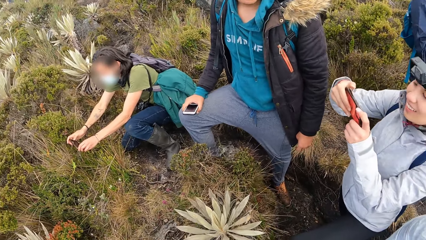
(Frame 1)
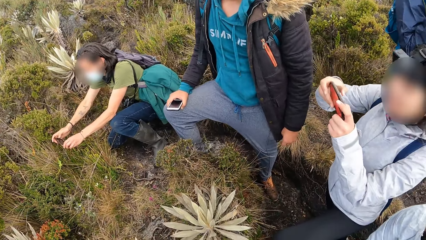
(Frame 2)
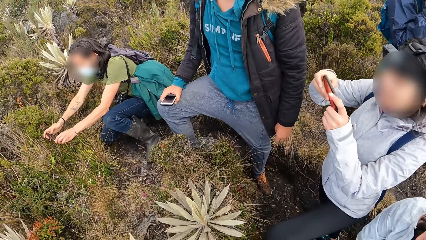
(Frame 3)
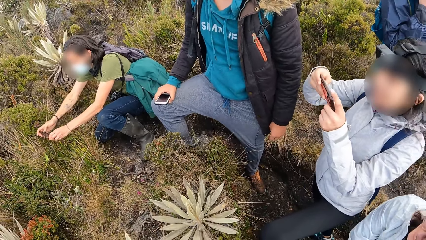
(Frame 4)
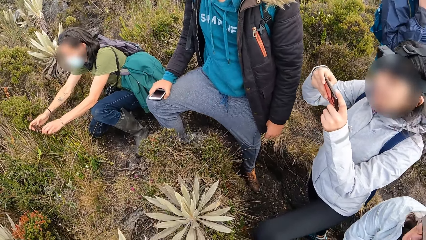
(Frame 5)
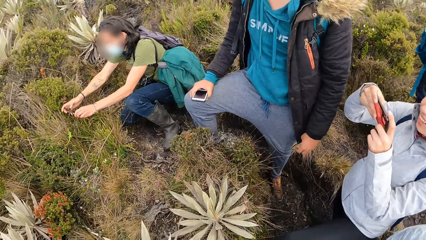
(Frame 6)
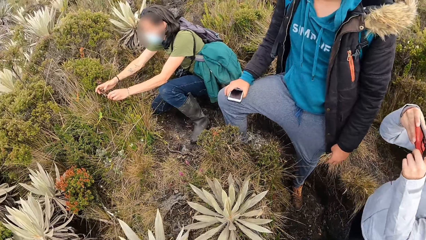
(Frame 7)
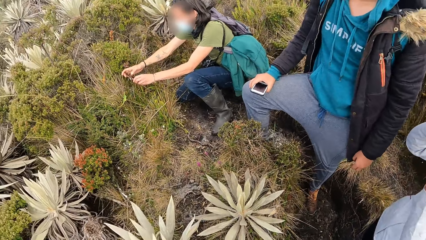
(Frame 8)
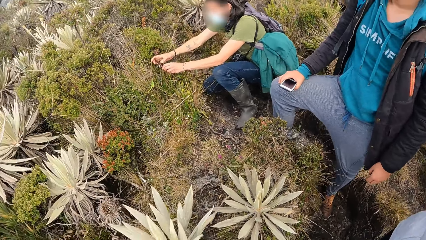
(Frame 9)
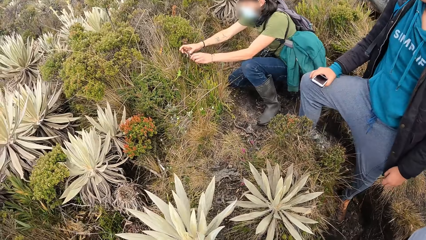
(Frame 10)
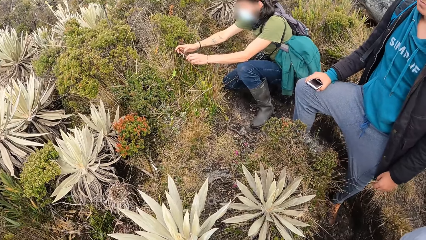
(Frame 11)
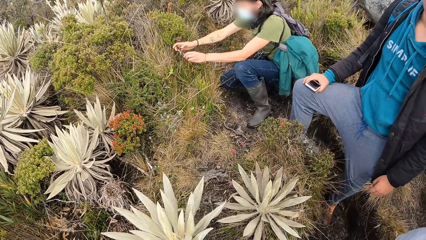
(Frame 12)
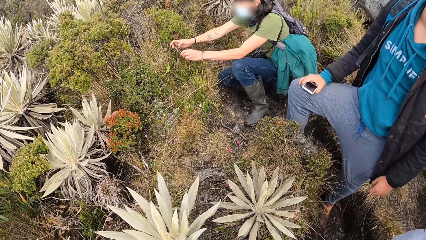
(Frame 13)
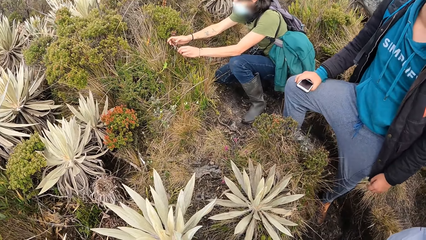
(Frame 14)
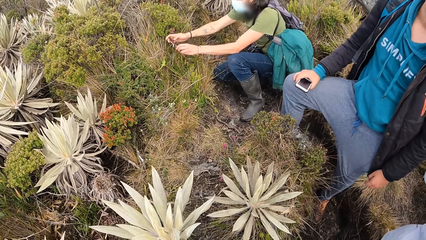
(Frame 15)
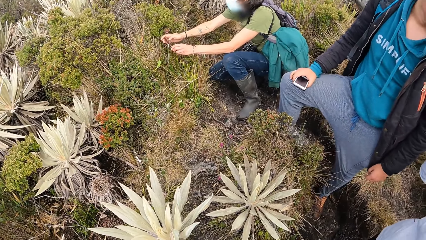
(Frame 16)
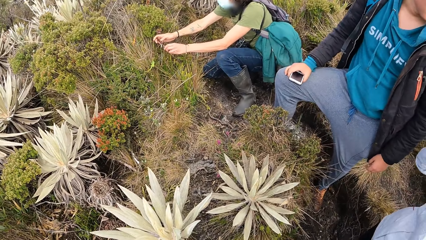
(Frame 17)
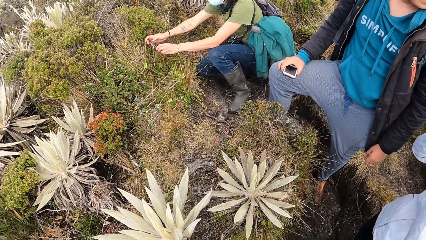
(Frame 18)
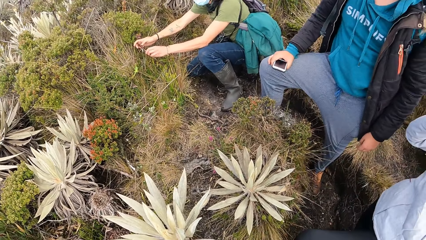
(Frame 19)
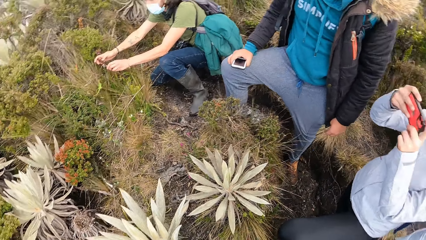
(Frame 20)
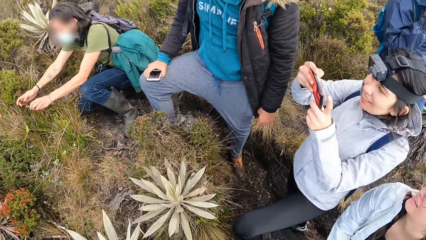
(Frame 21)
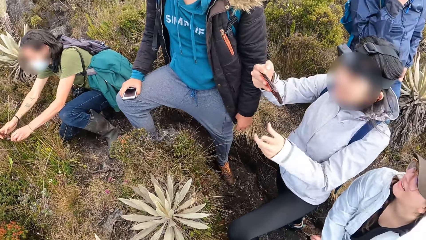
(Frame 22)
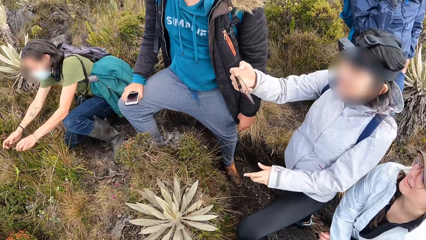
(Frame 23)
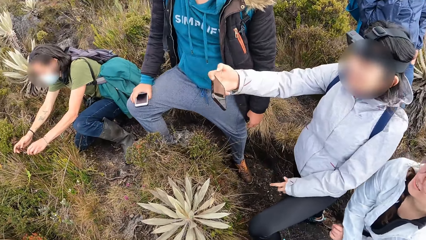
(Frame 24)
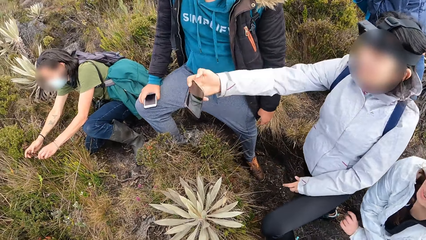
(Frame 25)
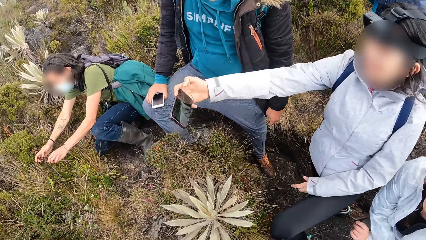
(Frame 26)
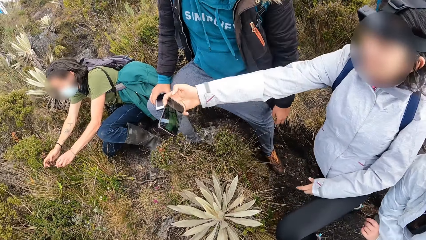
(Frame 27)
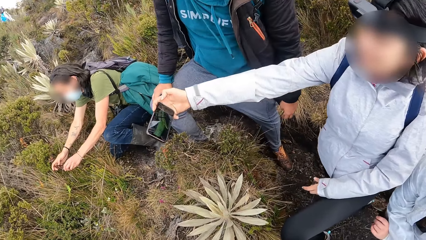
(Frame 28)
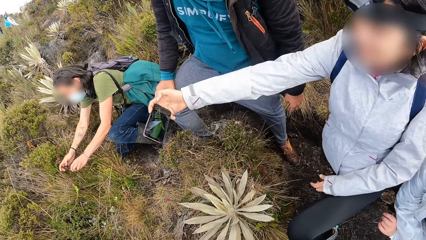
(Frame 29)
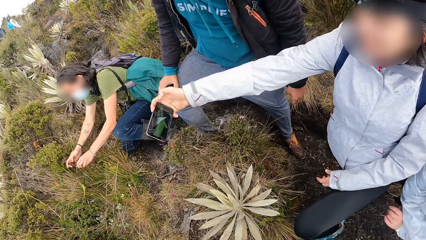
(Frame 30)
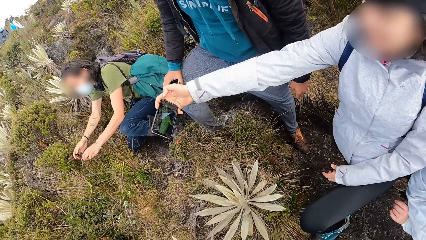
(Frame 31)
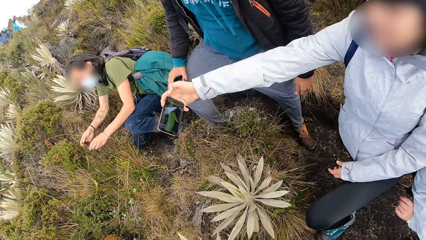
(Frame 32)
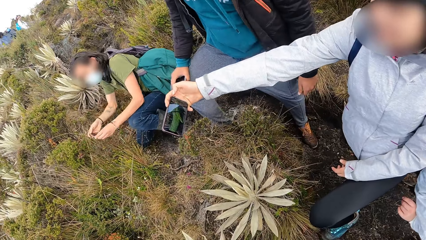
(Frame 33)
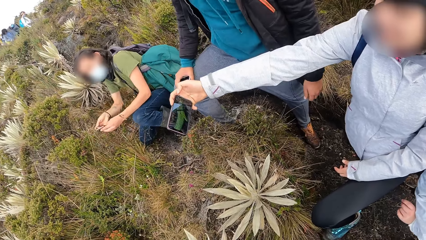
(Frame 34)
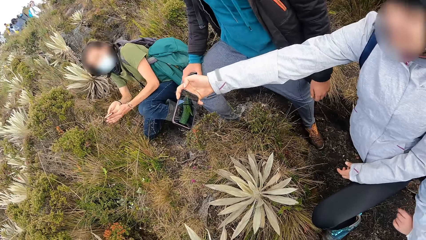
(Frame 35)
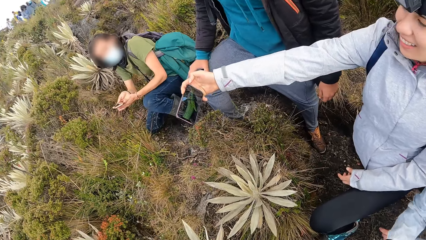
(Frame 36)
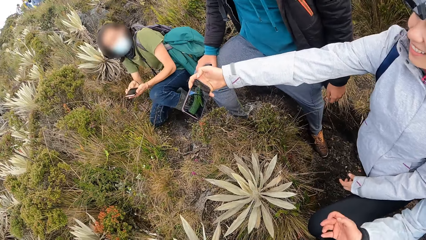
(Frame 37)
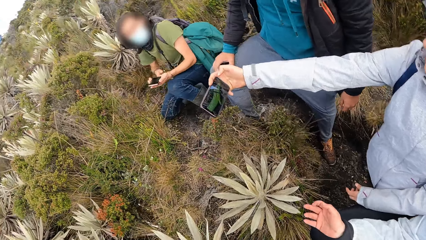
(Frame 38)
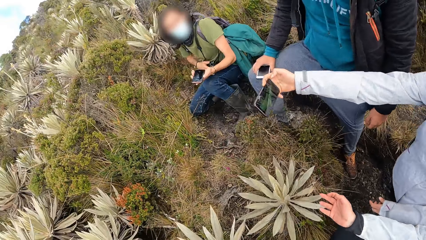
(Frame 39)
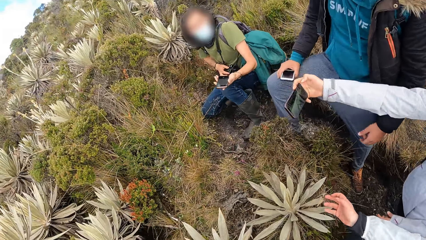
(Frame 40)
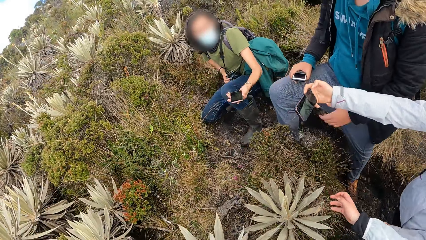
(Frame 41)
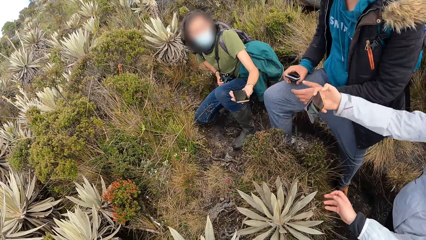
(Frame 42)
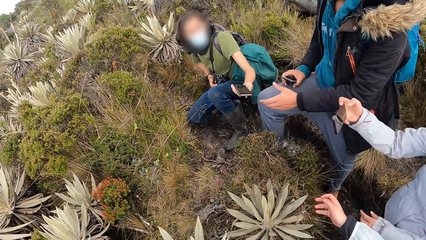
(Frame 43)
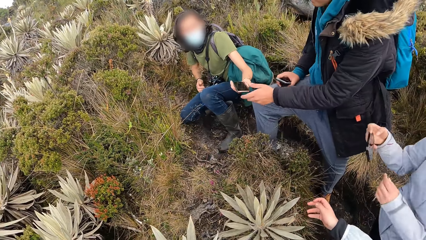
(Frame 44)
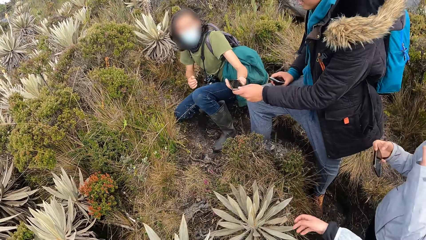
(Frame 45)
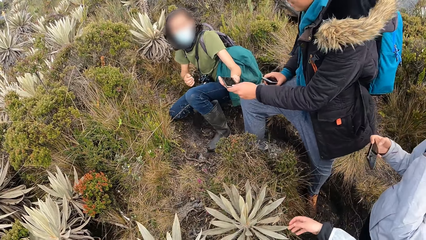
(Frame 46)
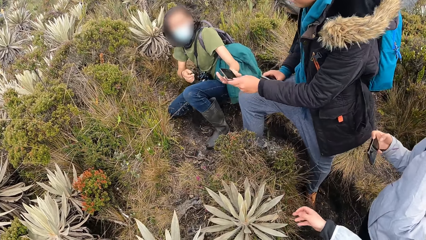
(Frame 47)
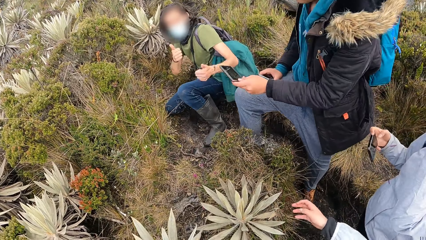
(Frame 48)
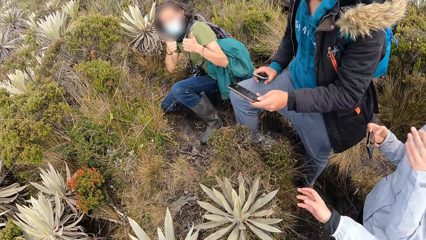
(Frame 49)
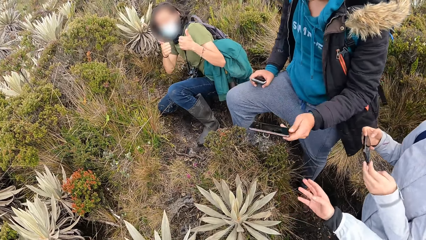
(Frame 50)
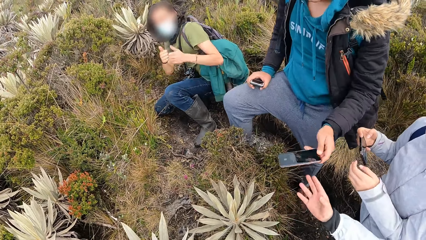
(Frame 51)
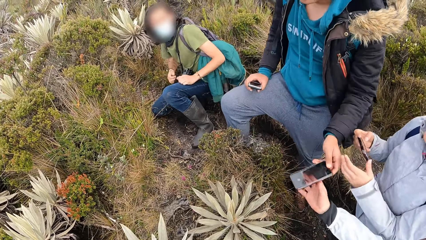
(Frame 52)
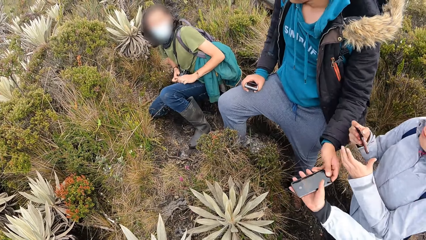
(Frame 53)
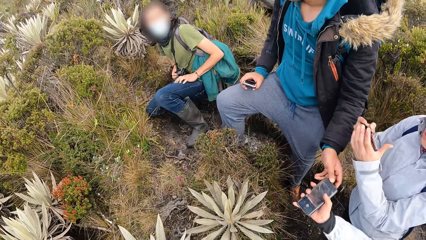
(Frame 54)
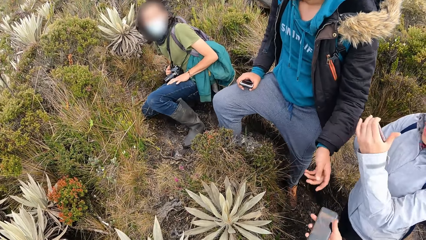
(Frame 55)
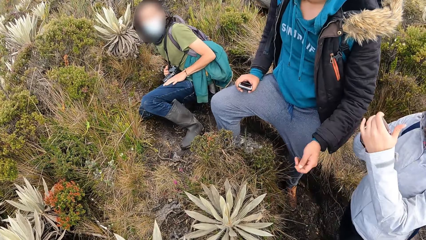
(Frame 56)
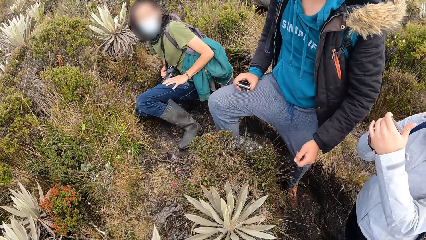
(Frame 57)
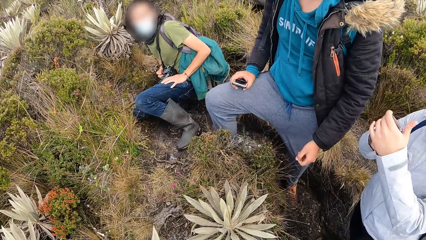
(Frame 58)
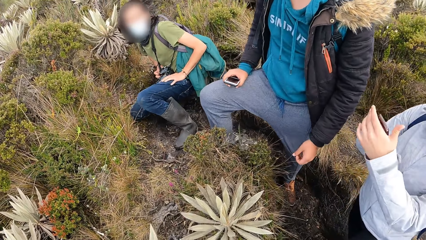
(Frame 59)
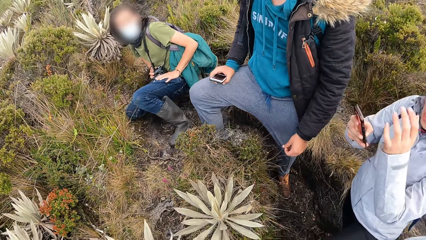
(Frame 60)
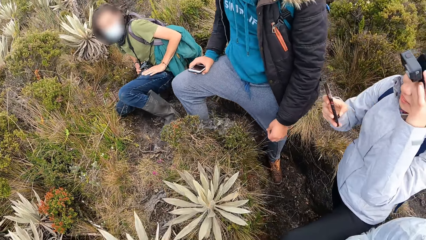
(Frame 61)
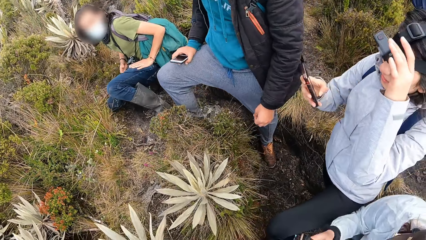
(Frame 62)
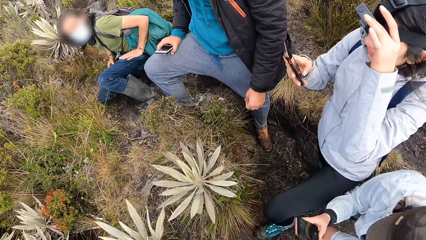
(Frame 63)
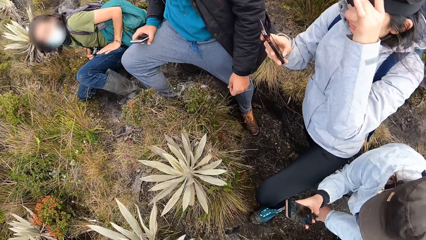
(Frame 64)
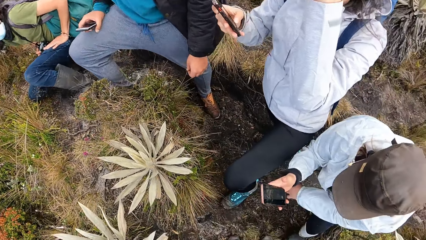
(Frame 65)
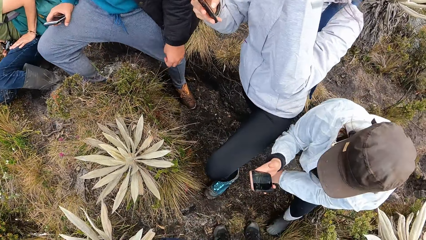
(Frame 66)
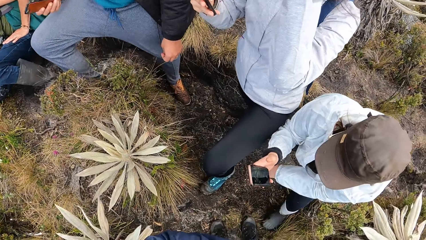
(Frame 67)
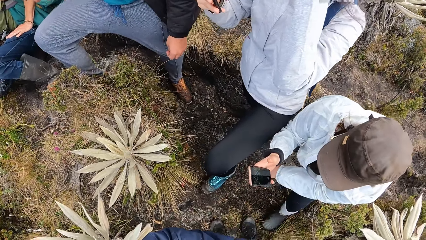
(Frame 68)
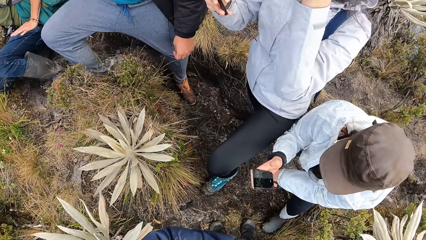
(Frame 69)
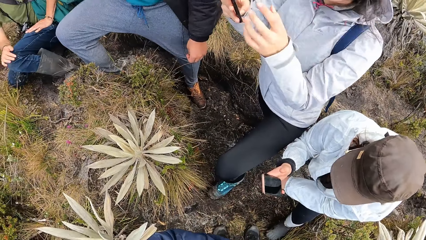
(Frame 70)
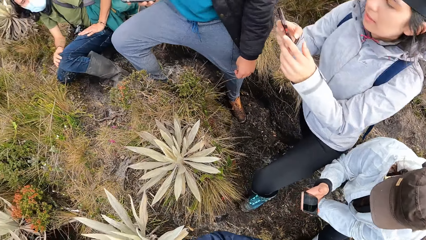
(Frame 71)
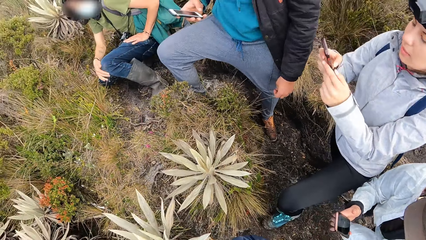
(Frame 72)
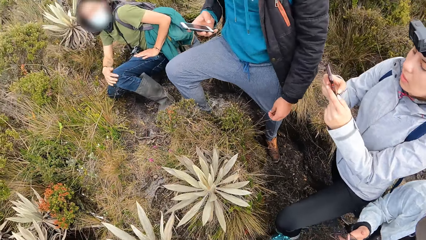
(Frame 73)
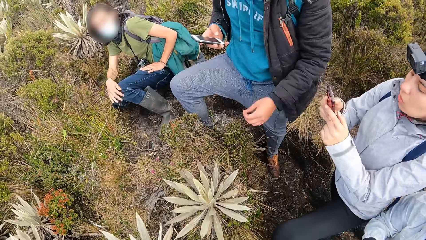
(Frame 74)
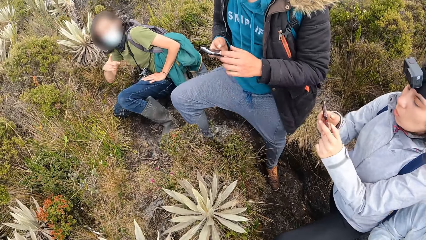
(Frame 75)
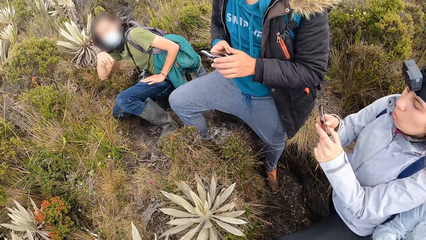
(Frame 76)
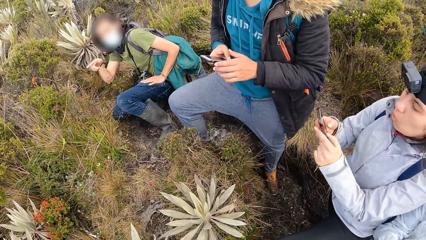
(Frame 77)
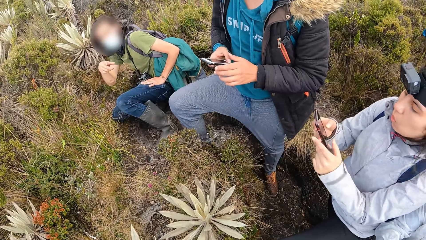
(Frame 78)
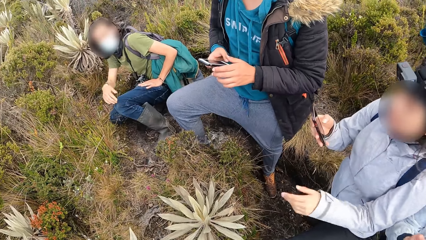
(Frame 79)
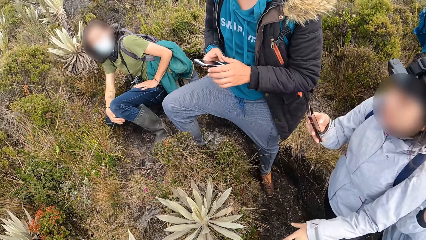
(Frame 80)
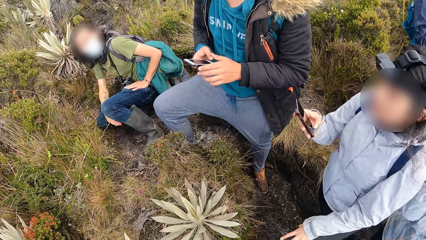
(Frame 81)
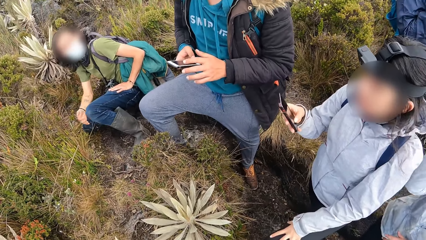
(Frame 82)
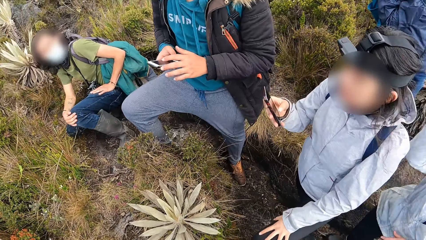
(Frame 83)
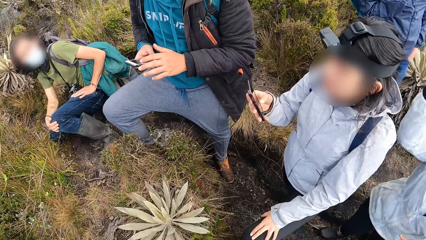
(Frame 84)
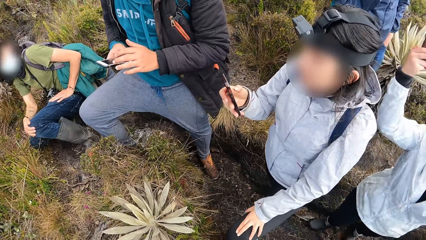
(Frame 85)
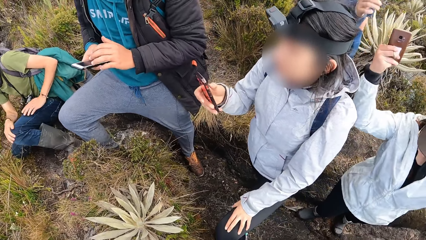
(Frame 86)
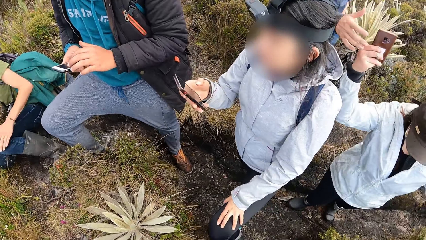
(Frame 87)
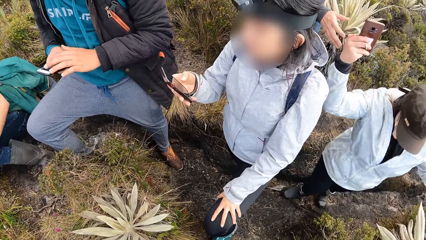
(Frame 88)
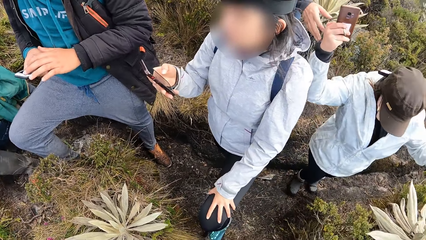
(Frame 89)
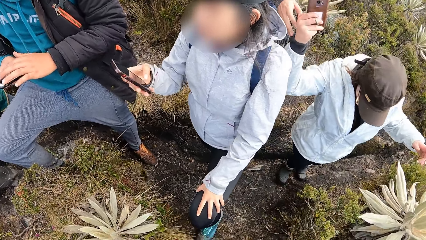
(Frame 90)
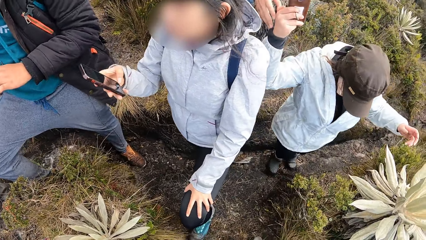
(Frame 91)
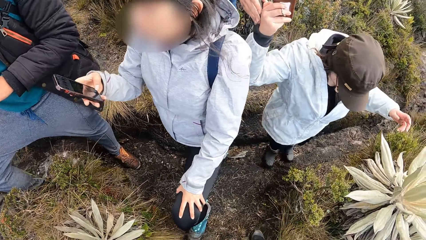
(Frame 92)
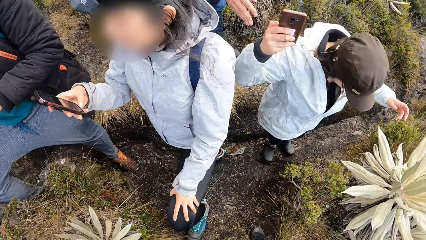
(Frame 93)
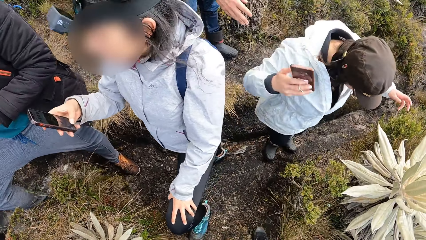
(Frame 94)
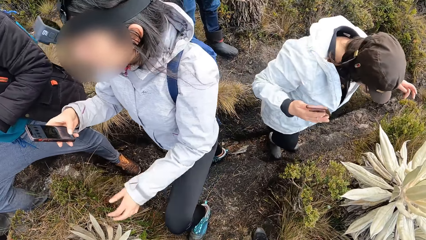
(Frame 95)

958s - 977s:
A person takes the cellphone from another person. The other person hands over the cellphone to a third person. A fourth person operates the cellphone.
